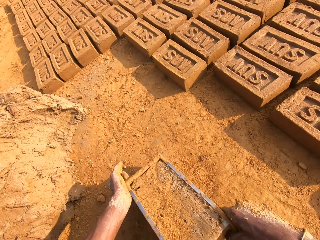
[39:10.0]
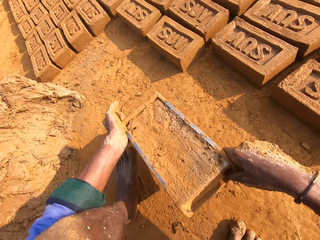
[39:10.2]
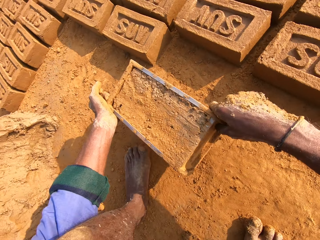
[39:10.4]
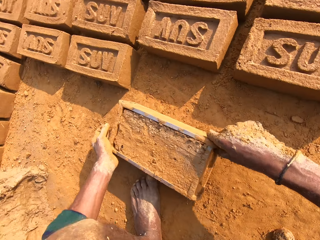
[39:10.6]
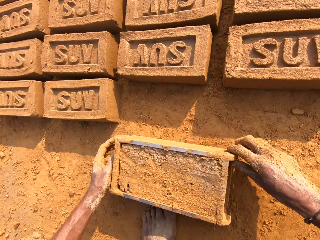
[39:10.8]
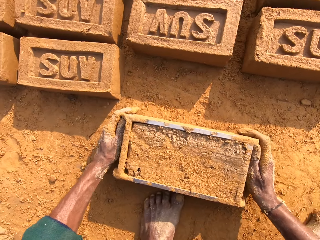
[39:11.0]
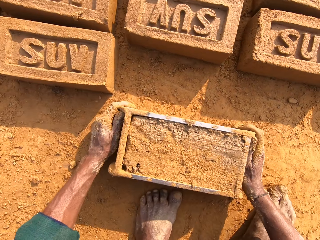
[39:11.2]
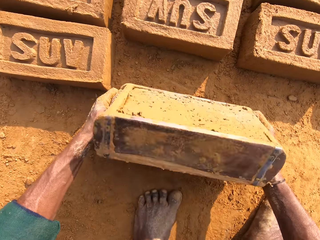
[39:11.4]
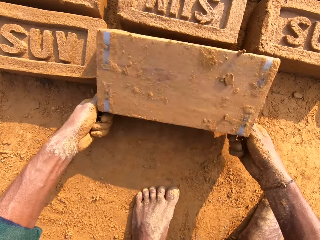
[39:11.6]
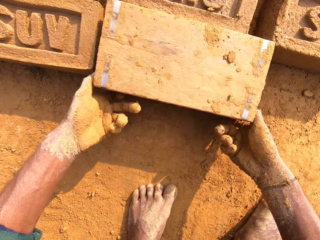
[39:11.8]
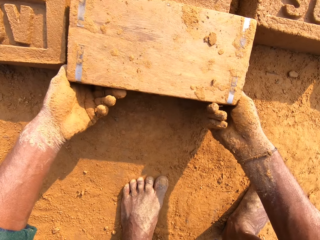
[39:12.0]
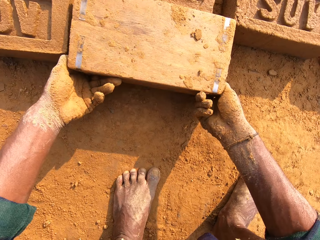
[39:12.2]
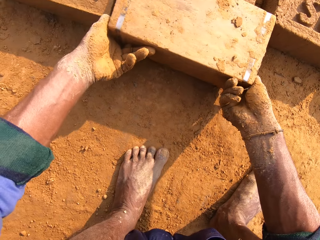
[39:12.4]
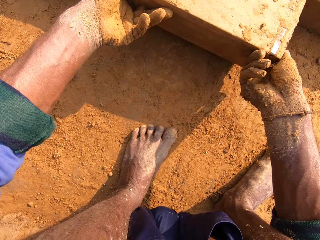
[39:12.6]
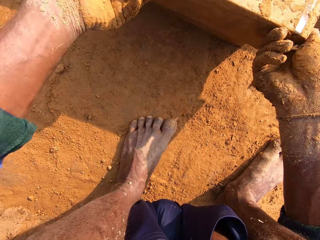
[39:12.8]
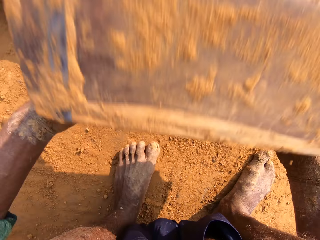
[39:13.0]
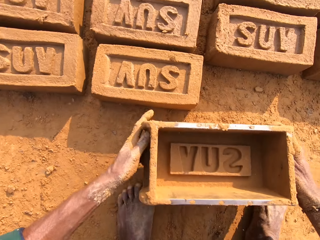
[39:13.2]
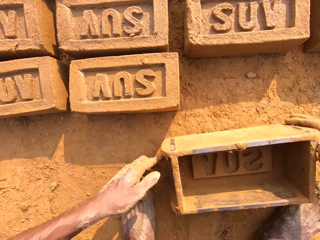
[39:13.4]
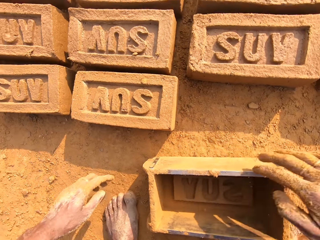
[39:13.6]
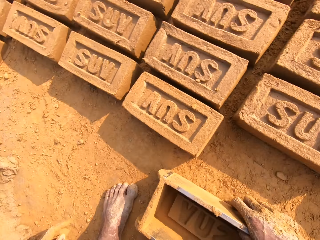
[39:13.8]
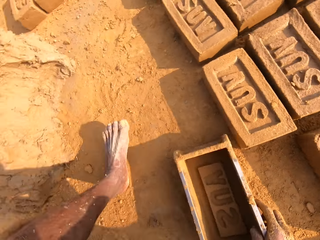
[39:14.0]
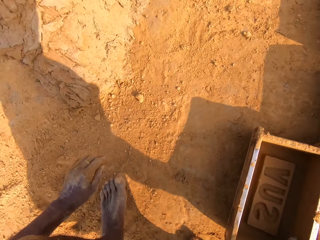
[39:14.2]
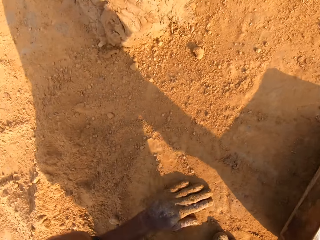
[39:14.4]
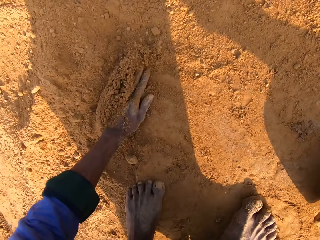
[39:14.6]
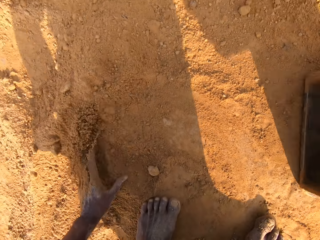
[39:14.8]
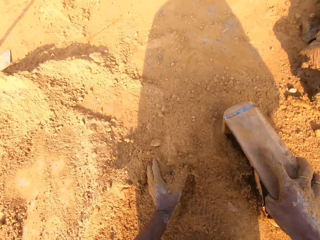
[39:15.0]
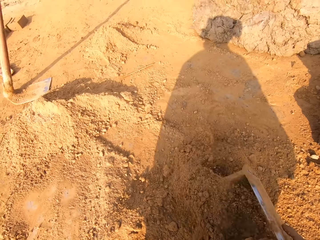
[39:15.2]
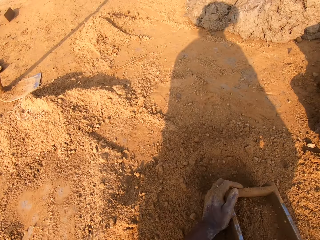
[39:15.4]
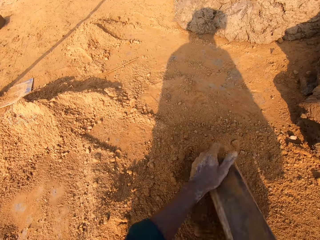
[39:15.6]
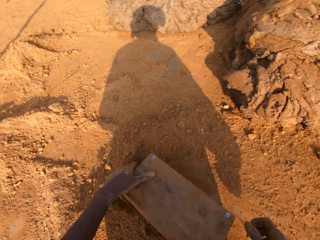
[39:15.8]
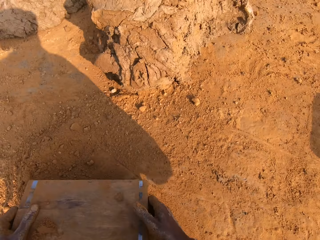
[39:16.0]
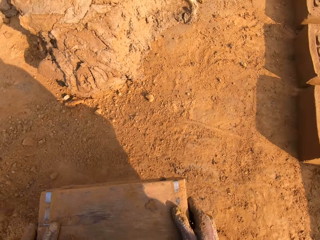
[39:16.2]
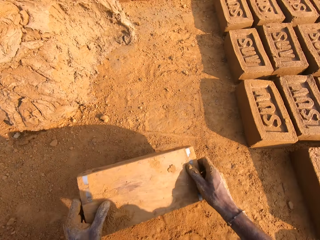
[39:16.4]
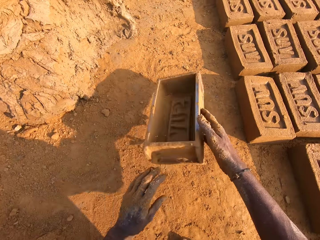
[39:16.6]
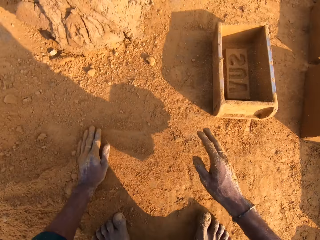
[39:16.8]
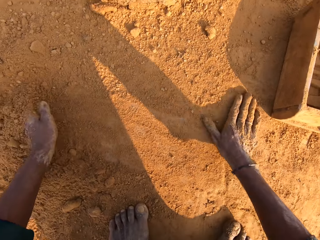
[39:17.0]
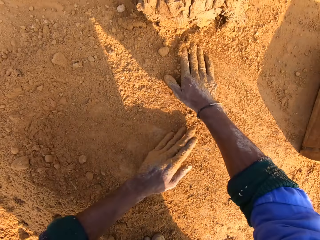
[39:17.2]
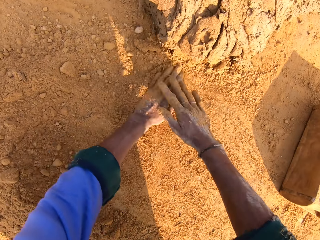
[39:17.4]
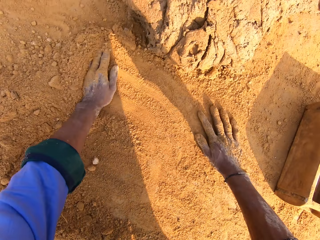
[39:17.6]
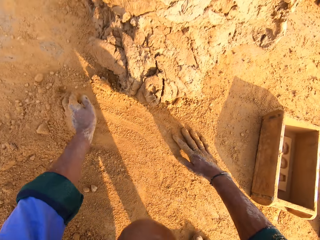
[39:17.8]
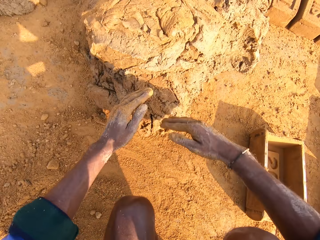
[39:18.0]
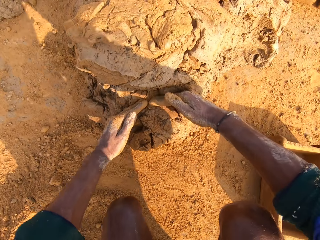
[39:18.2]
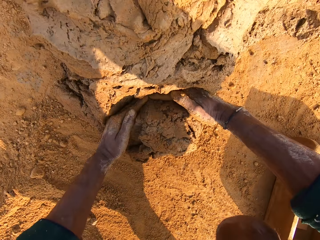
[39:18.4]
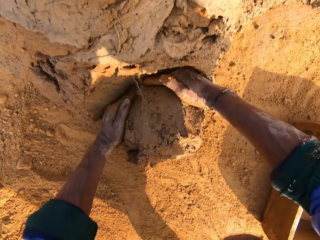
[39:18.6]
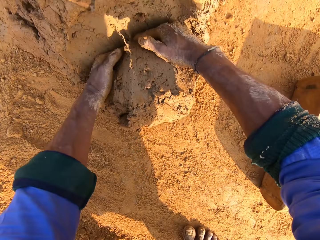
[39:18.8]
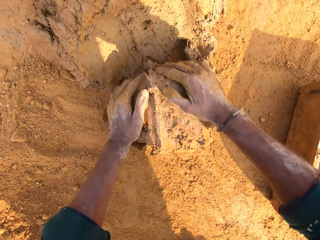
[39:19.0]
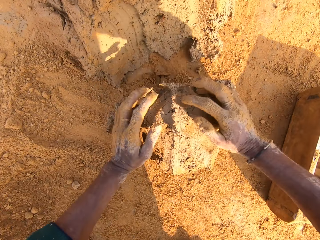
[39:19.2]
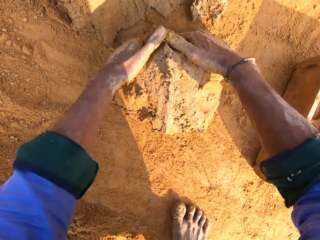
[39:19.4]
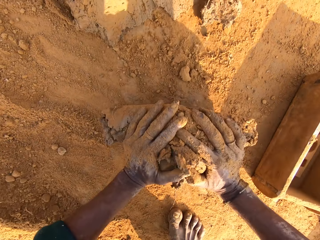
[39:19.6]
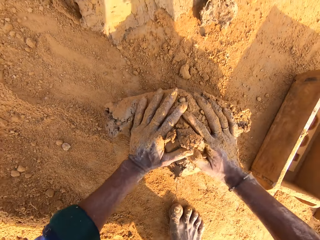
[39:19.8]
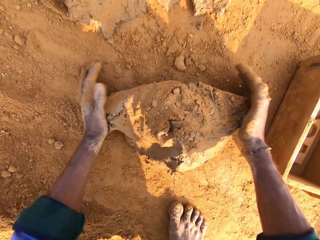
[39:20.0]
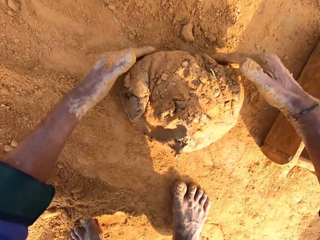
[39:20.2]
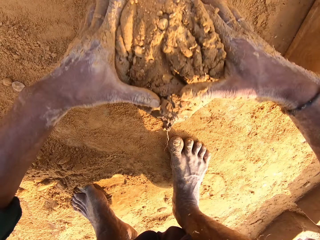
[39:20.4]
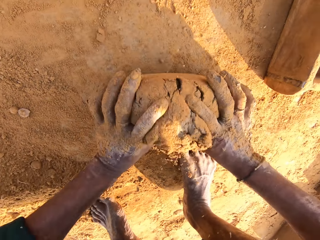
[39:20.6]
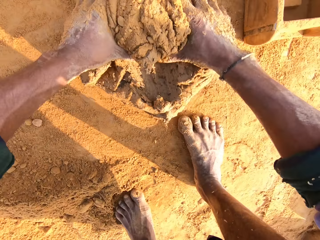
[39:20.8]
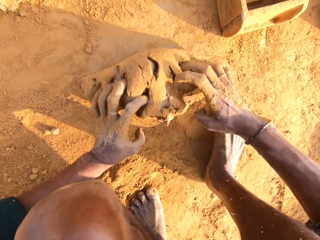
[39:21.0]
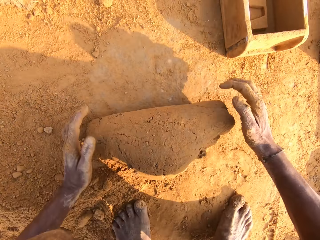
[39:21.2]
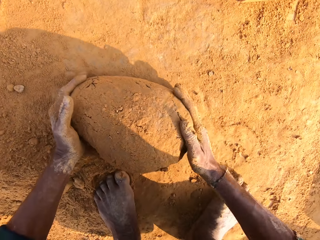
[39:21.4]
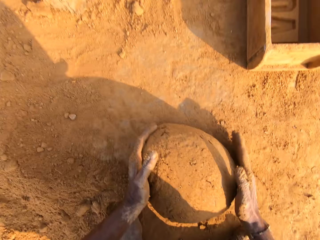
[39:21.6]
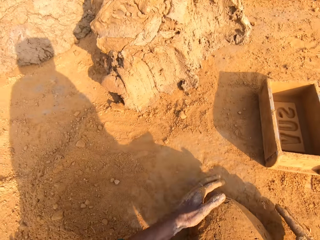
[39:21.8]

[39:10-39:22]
The camera wearer carries the brick mold. They take the brick mold. They put the brick mold on the ground. They hold the brick mold handles. They turn the brick mold. They remove the brick from the brick mold. They turn the brick mold. They put the brick mold on the ground. They hold the brick mold with the right hand. They turn around. They gather sand on the ground. They put the sand in the brick mold. They hold the brick mold with both hands. They pour the sand on the ground from the brick mold. They move the brick mold, turn the brick mold and throw the brick mold on the ground. They clear the sand on the ground. They rub hands on the ground. They move near the clay hill. They scoop mud. They cut clay with hands on the clay hill. They mold the clay with both hands on the ground.

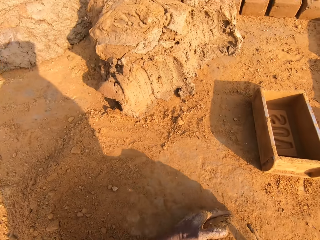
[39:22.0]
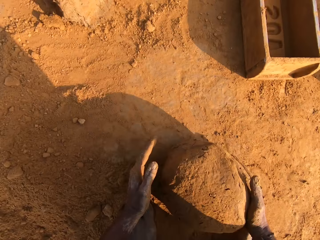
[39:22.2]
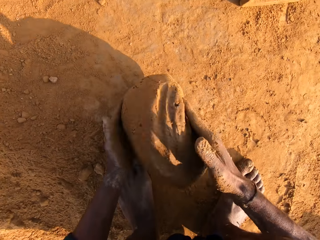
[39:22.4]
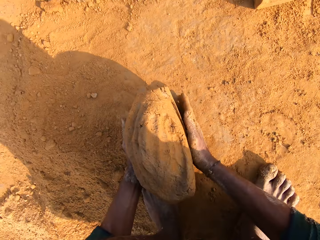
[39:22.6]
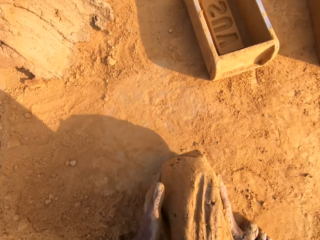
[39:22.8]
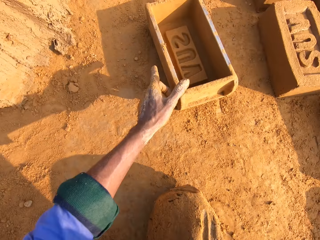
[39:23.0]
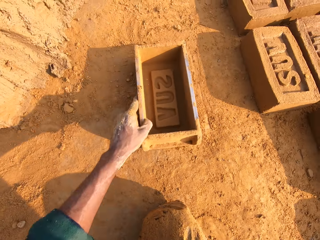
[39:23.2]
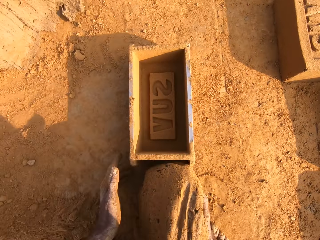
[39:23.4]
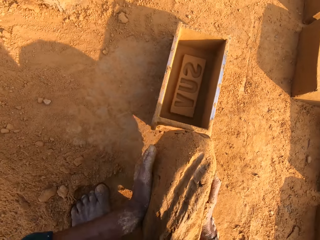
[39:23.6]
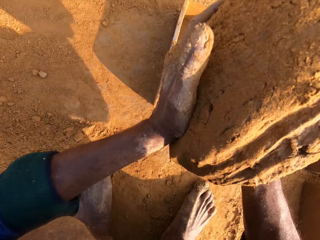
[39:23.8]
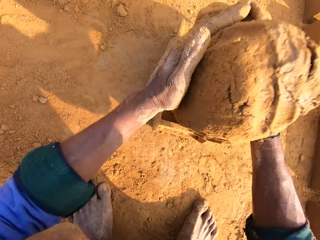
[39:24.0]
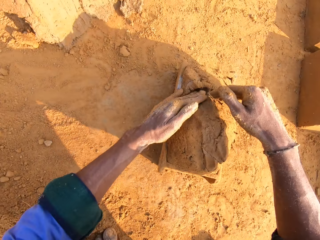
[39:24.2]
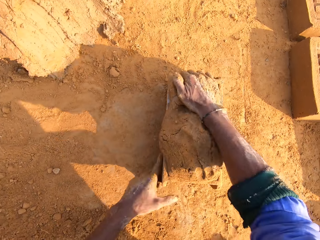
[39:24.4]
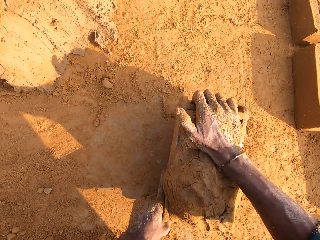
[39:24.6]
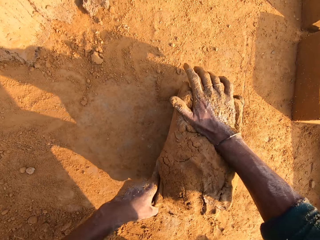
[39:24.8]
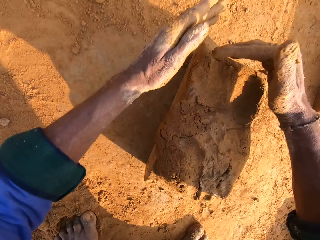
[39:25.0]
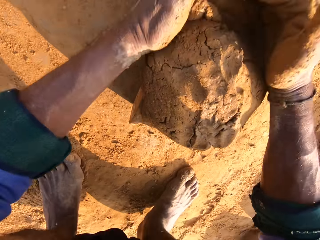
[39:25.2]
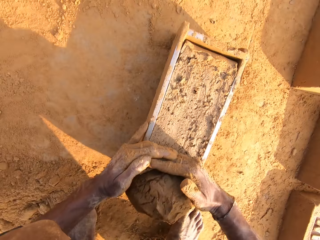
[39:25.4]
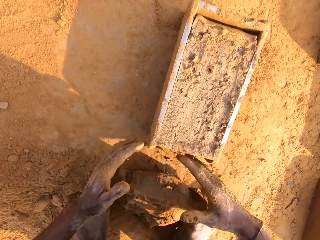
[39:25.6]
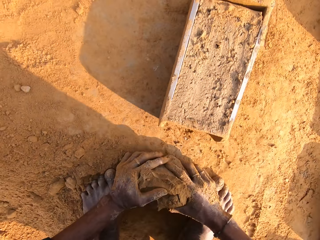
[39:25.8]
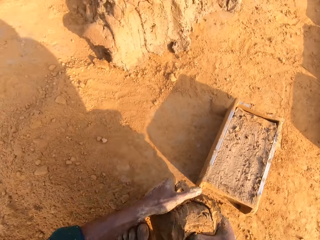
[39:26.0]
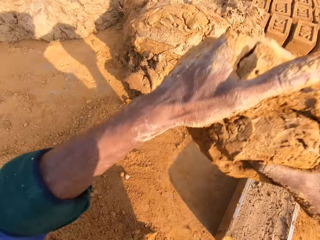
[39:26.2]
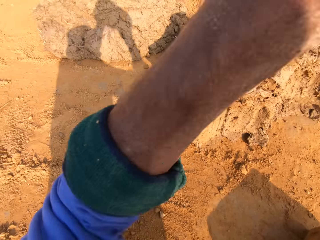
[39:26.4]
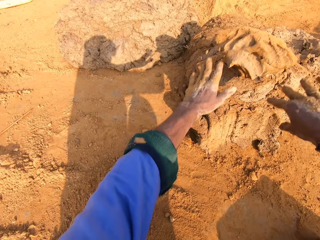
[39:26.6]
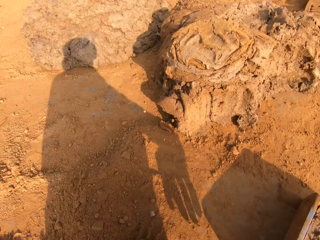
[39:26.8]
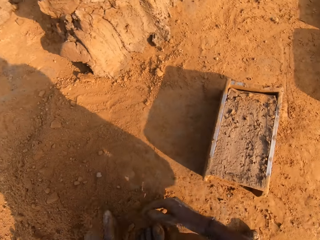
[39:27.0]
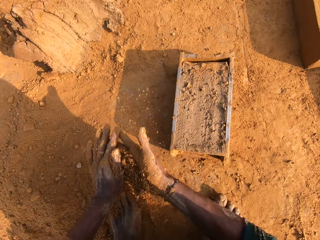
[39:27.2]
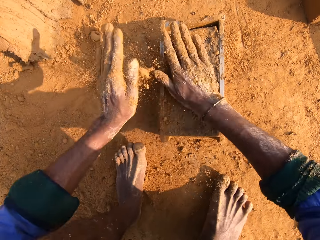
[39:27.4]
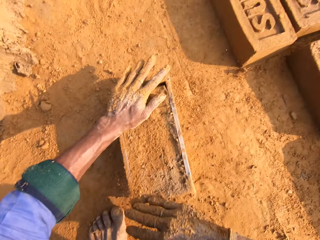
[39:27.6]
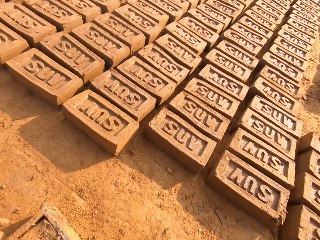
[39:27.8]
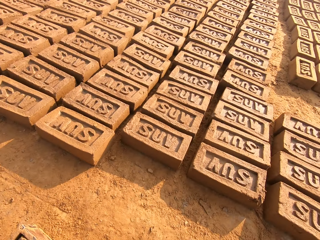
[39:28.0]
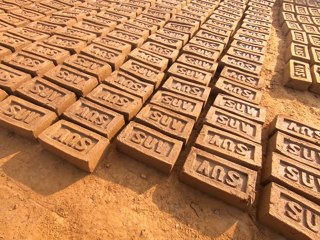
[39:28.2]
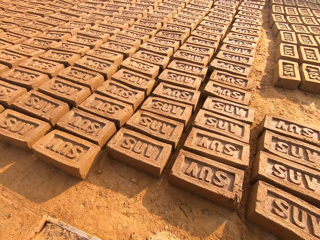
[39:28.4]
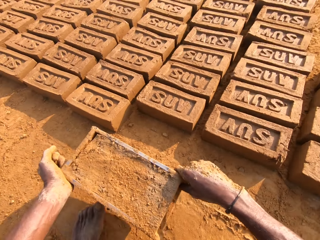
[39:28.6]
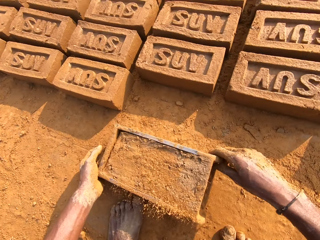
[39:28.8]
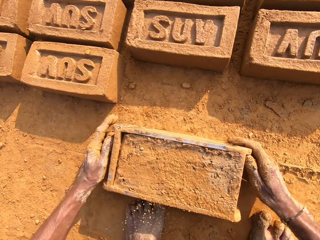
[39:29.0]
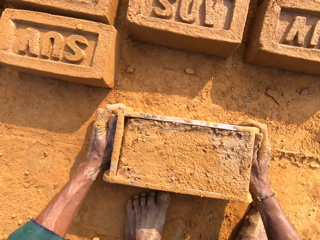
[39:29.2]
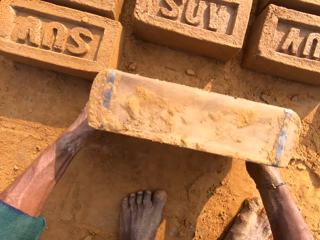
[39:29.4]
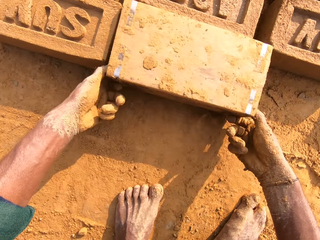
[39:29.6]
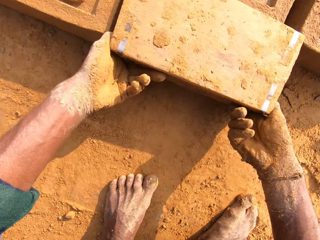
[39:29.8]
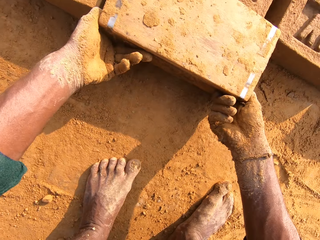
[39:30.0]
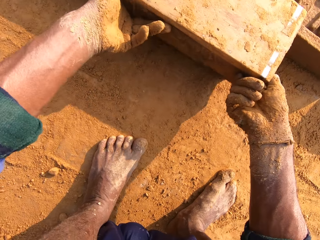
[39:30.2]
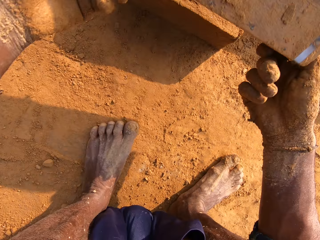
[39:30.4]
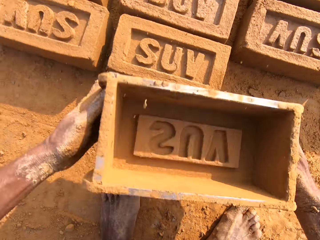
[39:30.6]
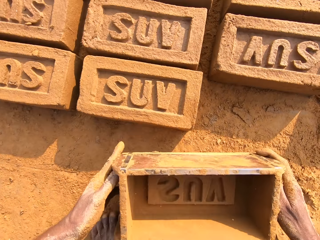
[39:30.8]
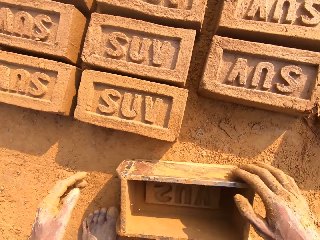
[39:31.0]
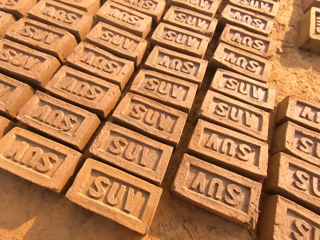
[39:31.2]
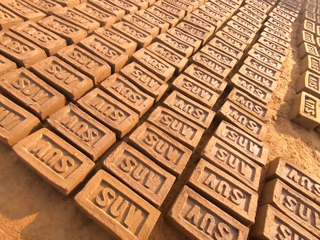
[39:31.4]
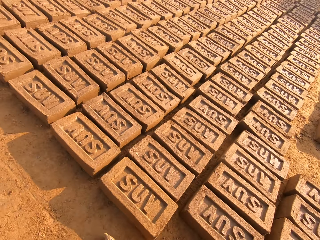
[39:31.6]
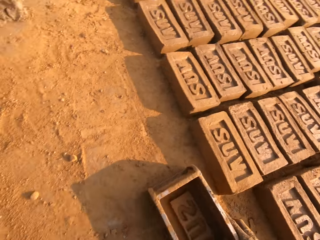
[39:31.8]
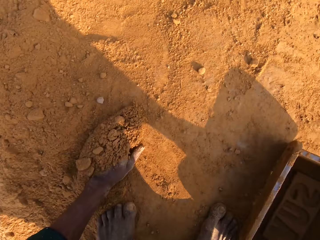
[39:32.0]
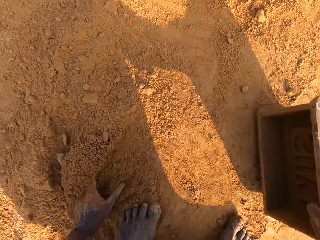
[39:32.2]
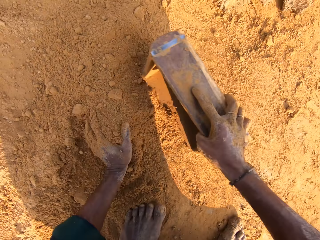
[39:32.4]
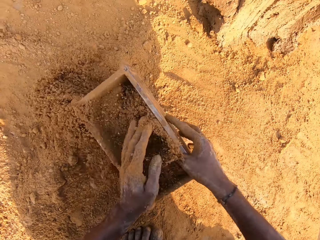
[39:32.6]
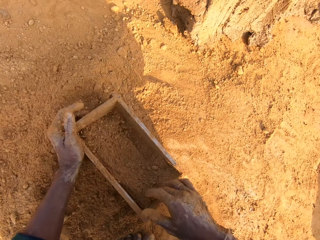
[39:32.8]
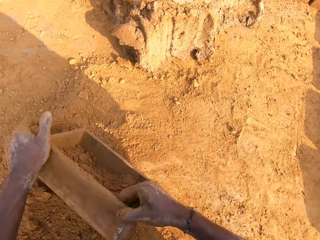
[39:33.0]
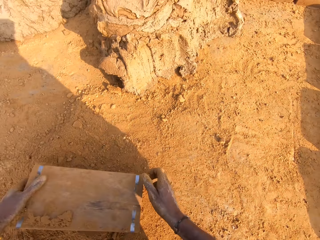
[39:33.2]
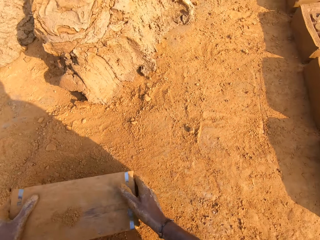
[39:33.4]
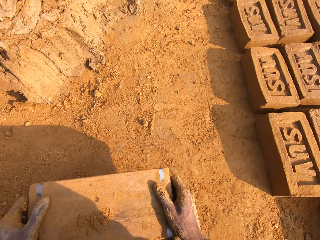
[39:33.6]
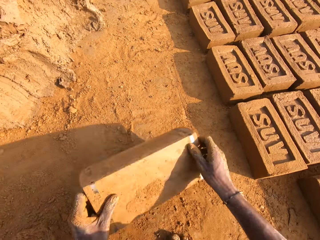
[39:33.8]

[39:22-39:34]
The camera wearer scoops clay from the ground. They stretch the left hand. They move the brick mold on the ground. They hold the clay with both hands. They raise the clay. They put the clay in the brick mold. They mold the clay in the brick mold. They remove excess clay from the brick mold. They scoop clay from the ground. They raise the clay. They throw the clay on the clay hill. They scoop sand on the ground. They rub hands with soil. They spread the sand on the clay in the brick mold. They put the soil on the brick mold. They hold the brick mold with both hands. They look around. They move the brick mold on the ground. They hold the brick mold handles. They turn the brick mold. They remove the brick from the brick mold. They turn the brick mold. They put the brick mold on the ground. They look around. They carry the brick mold. They move on the ground. They gather the sand on the ground. They put the sand in the brick mold. They hold the brick mold with both hands. They pour the sand on the ground from the brick mold.
